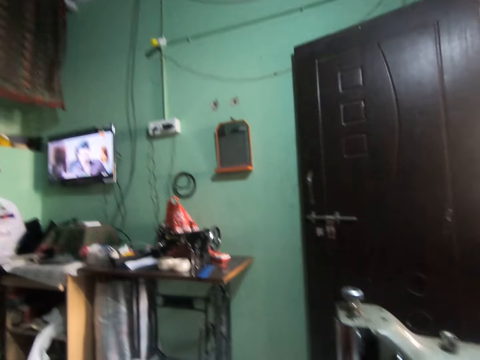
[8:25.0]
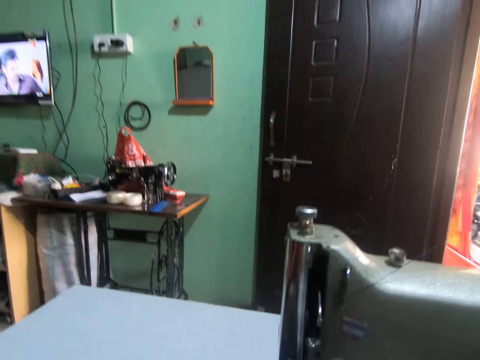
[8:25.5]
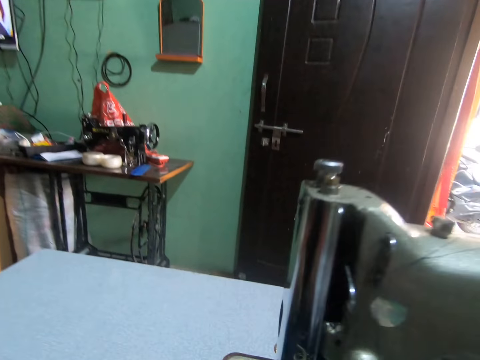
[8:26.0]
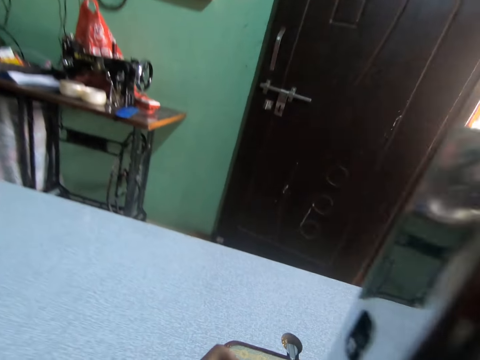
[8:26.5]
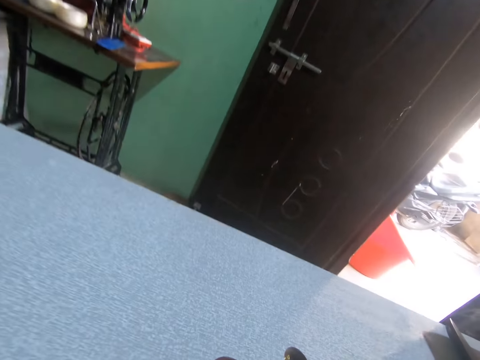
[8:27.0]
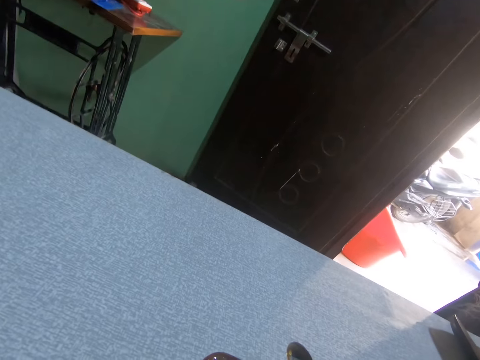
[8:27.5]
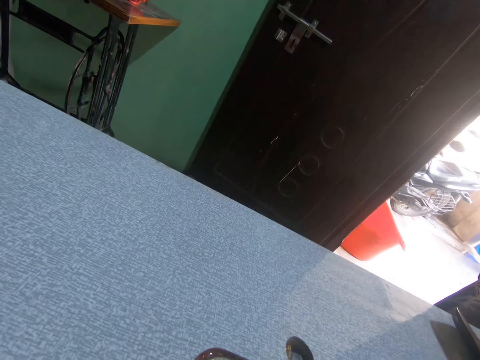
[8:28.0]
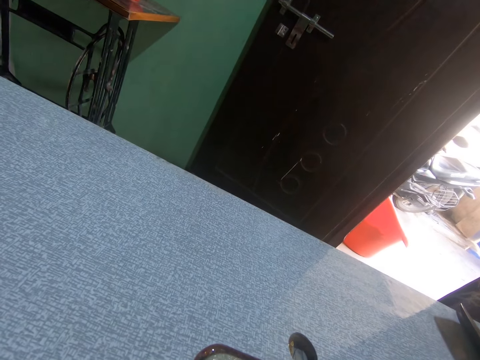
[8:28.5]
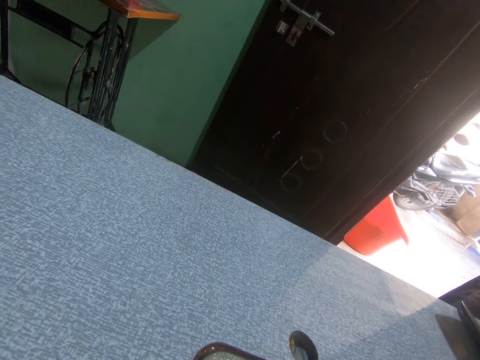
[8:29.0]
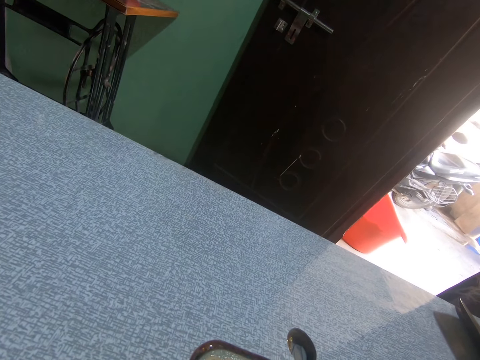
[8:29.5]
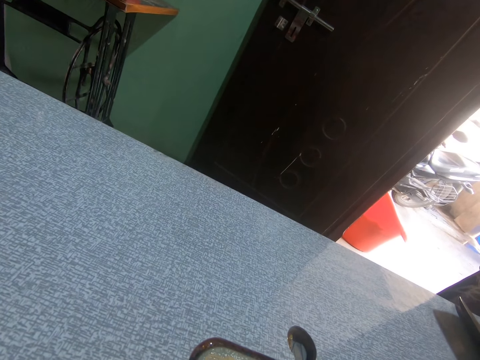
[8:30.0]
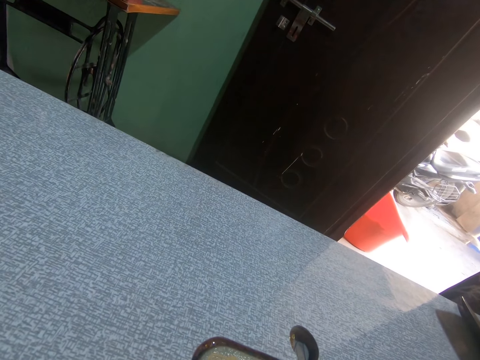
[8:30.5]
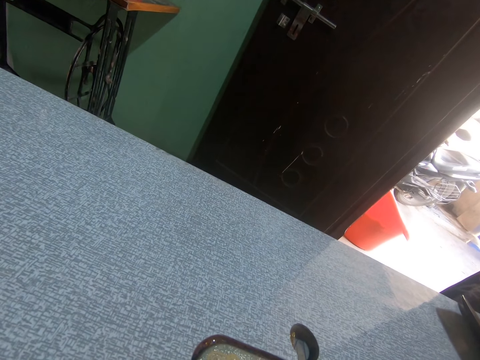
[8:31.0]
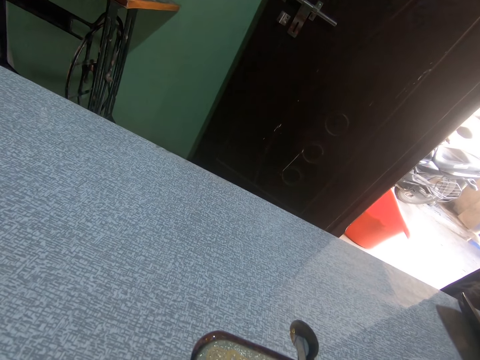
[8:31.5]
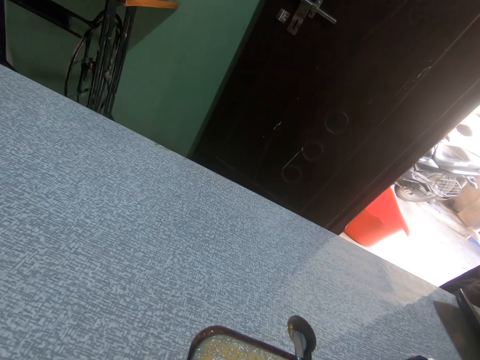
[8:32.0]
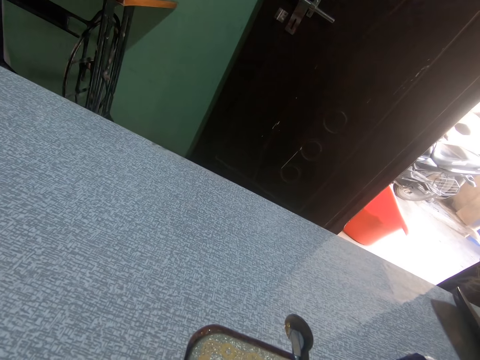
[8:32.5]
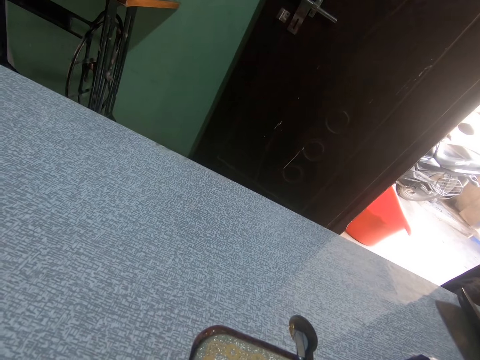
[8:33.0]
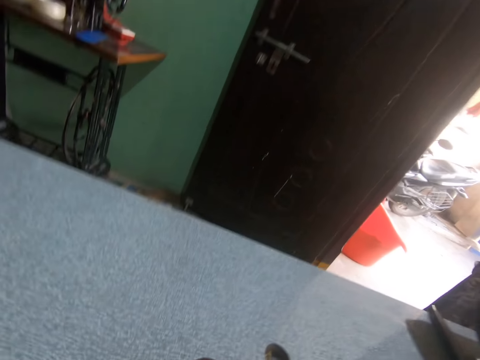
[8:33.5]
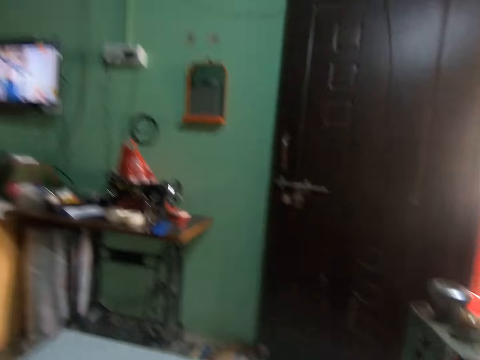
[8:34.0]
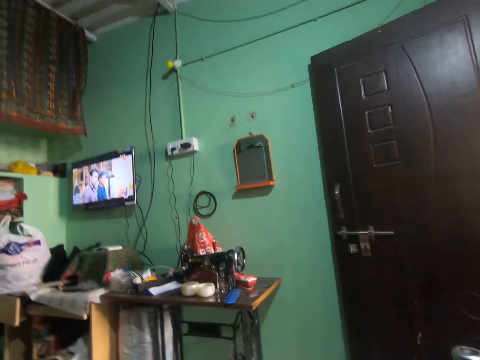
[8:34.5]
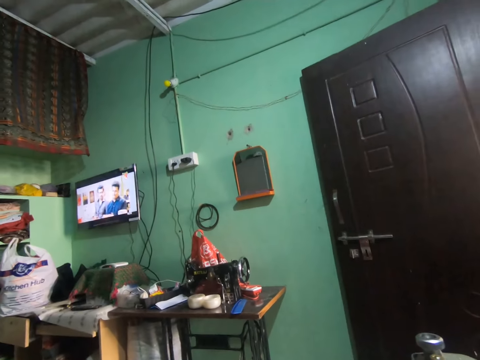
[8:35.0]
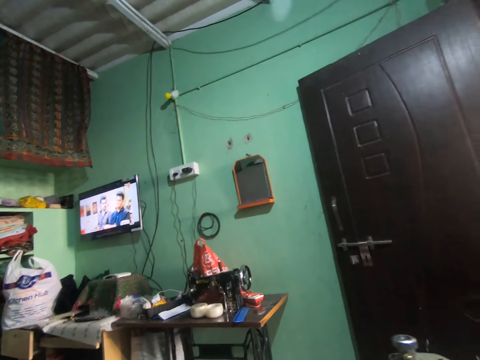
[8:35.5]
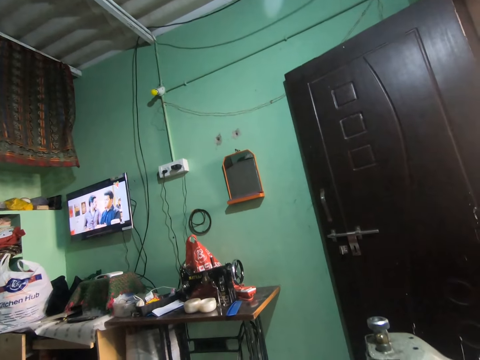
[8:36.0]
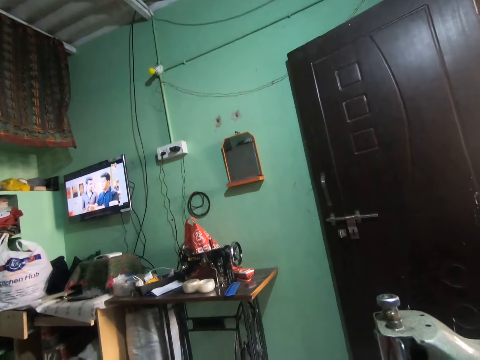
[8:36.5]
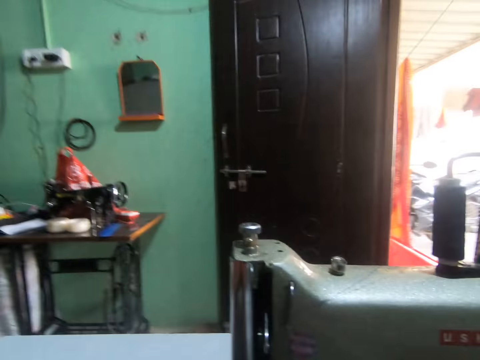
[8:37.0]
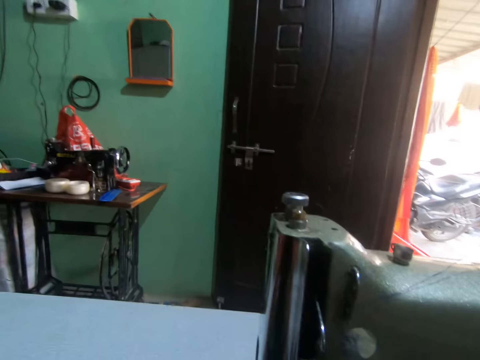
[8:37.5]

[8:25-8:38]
The camera wearer turns around. They turn around again. They stare at the television.

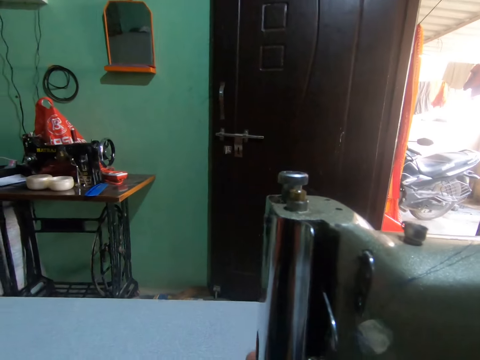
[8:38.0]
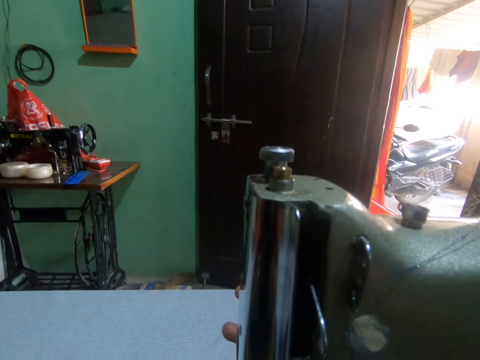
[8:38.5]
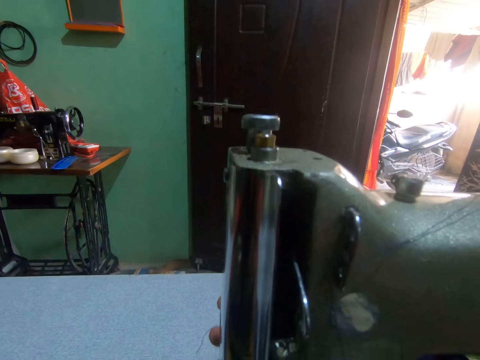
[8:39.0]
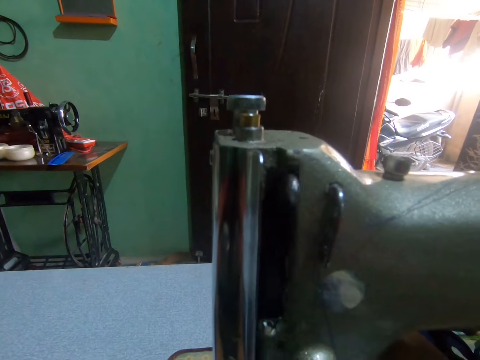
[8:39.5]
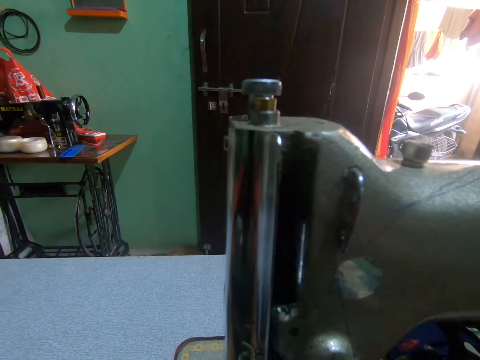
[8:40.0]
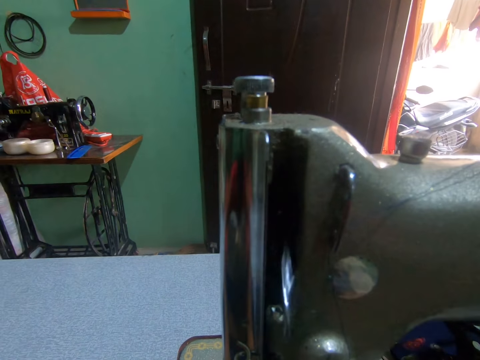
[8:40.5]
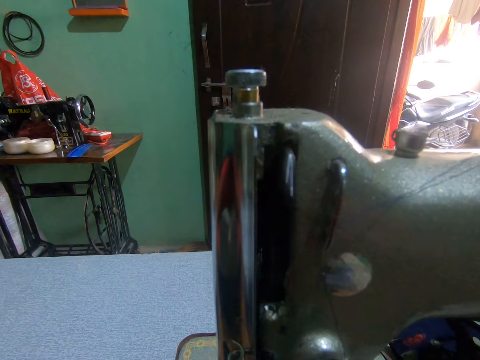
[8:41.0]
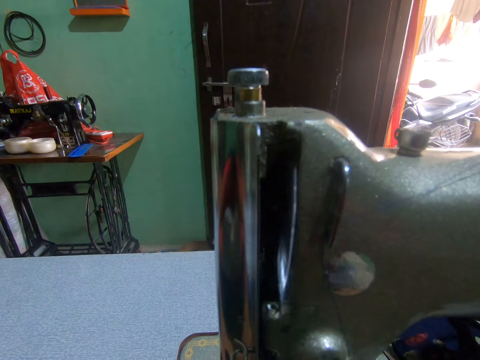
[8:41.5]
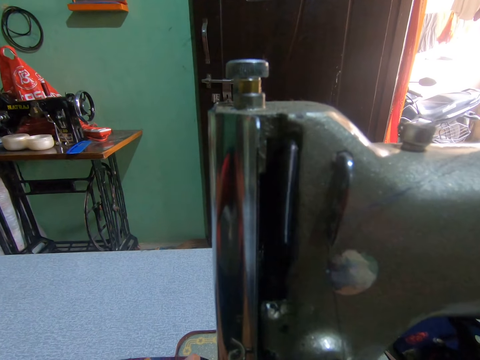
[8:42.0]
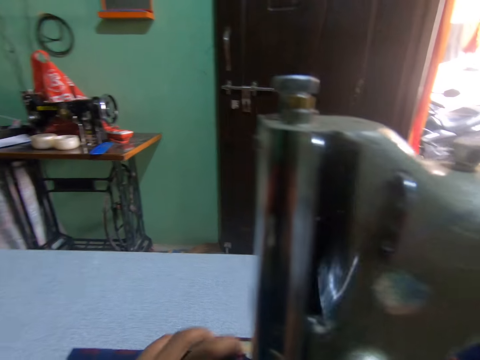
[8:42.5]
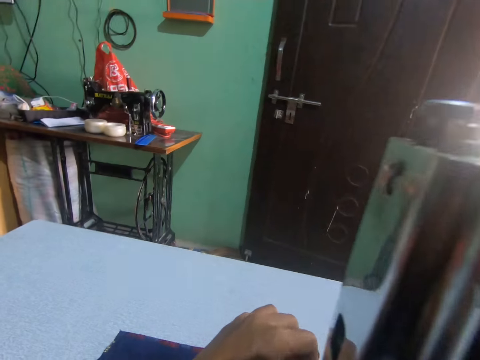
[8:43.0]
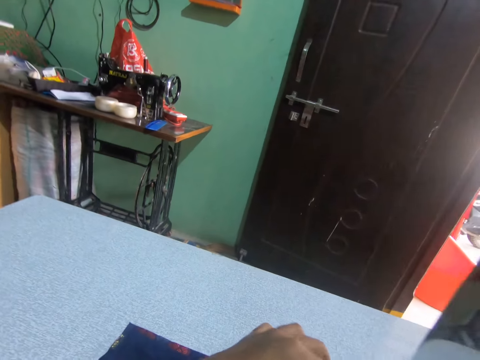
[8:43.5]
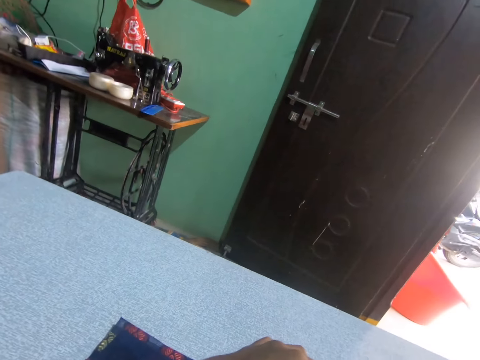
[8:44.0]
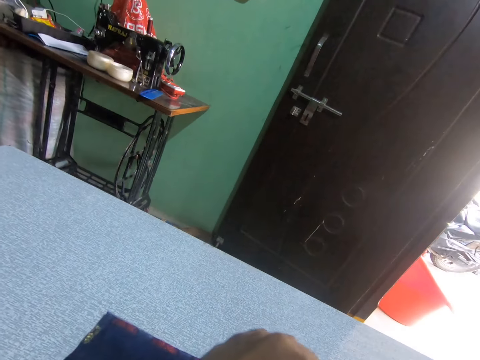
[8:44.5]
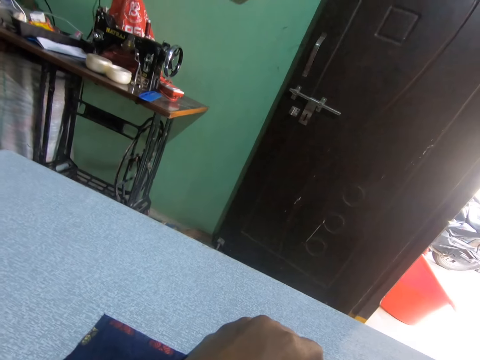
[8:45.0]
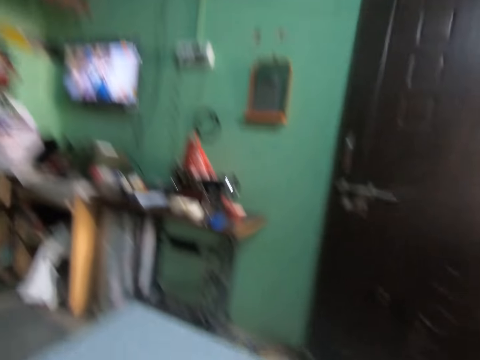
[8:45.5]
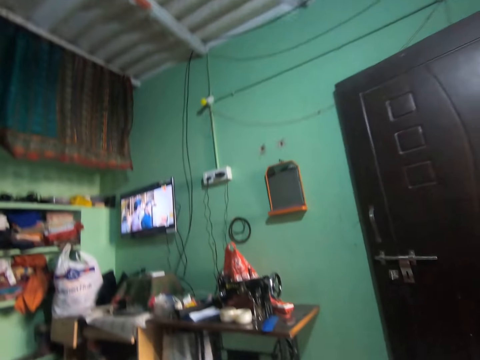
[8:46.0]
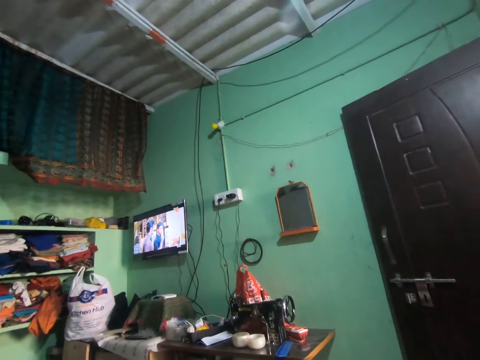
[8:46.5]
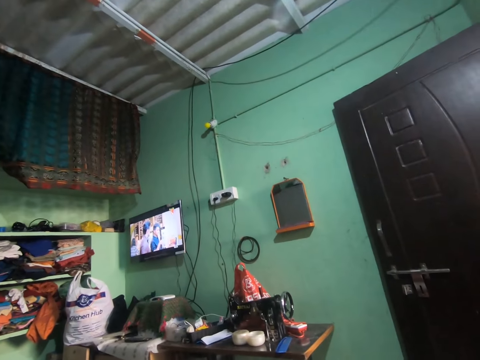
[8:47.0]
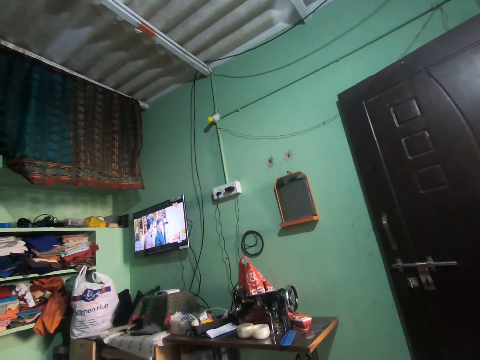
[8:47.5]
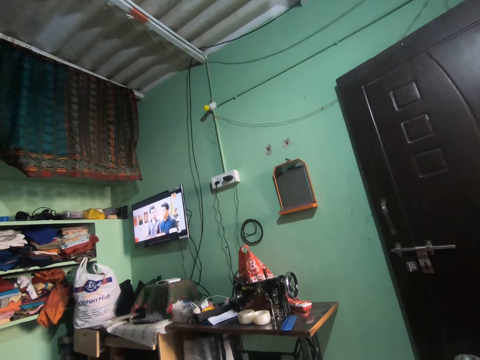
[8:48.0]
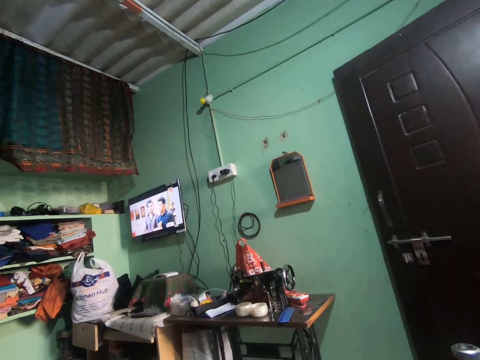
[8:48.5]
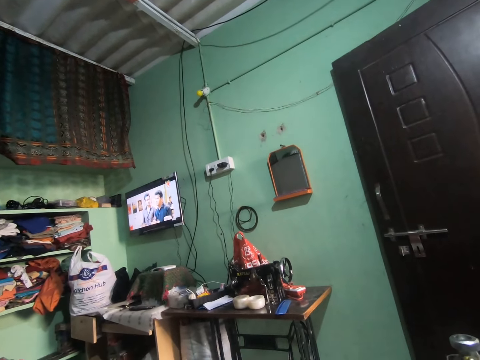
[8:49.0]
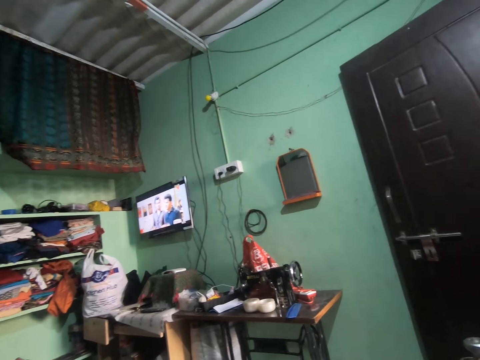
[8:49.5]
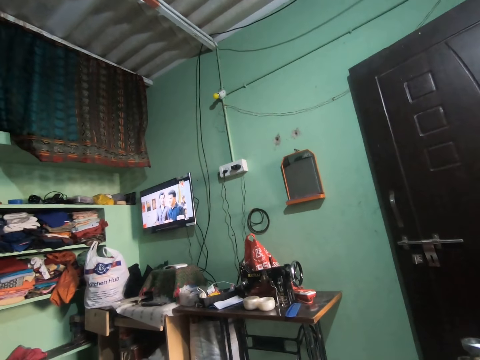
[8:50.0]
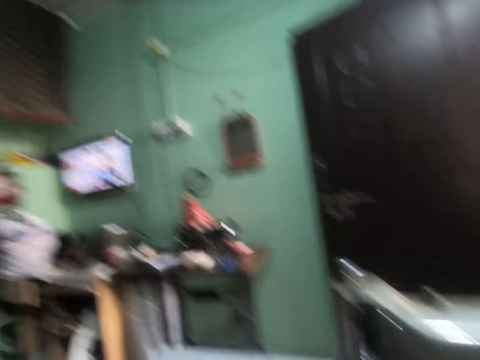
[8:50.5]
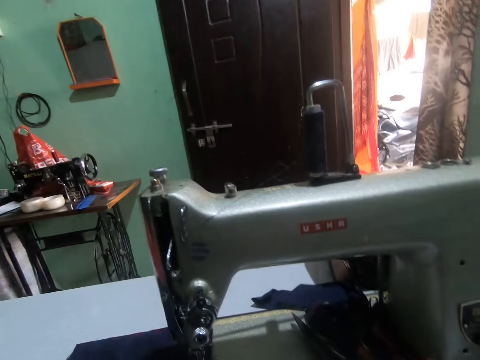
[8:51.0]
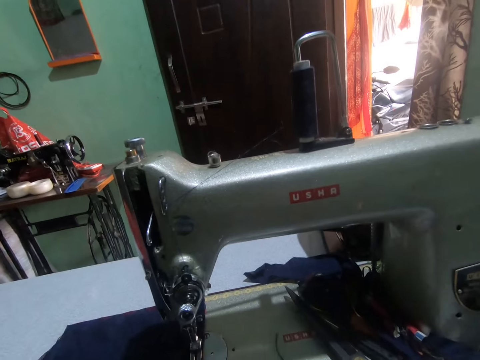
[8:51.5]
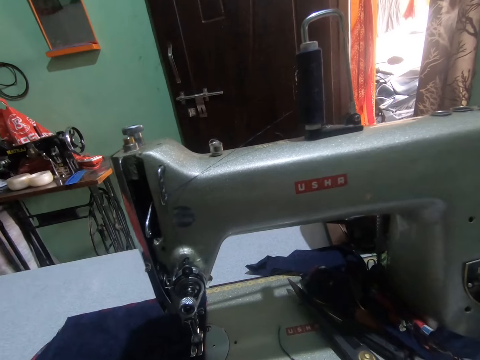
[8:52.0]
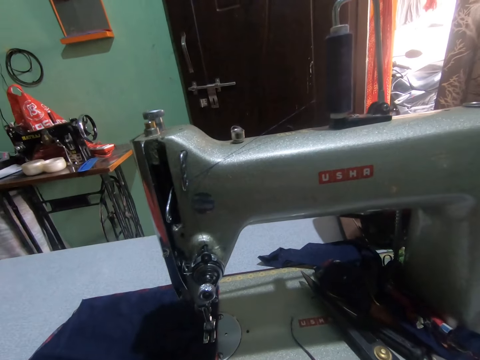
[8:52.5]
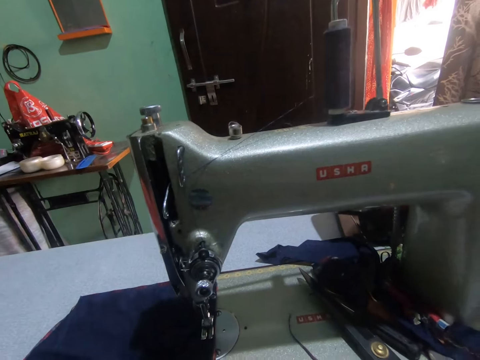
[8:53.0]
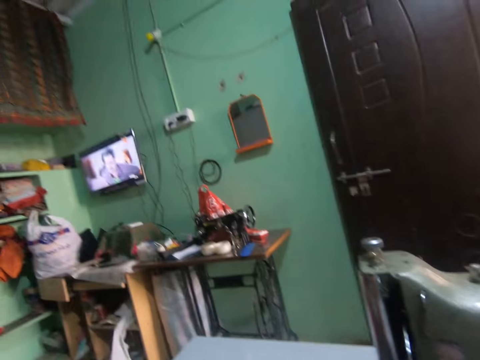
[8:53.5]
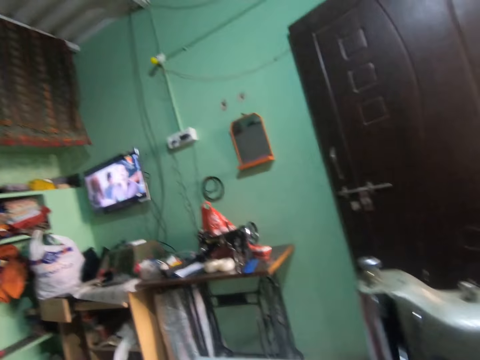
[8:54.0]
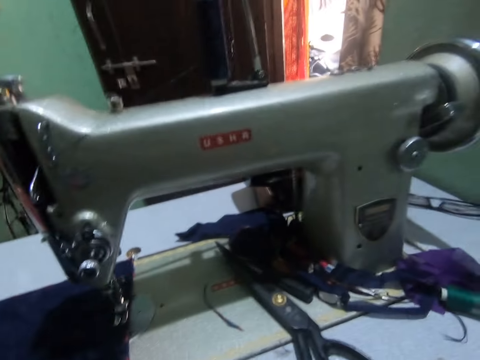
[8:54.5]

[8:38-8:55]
The camera wearer sets the sewing machine with her right hand. She sews the cloth or fabric on the sewing machine with both hands. She holds the fabric on the sewing machine. She turns around.
